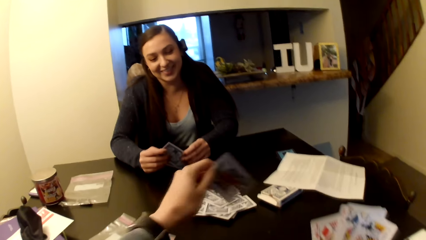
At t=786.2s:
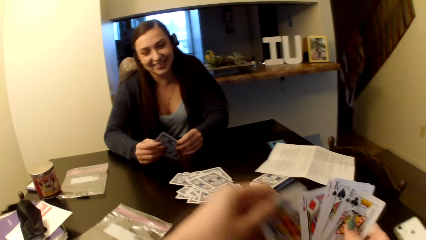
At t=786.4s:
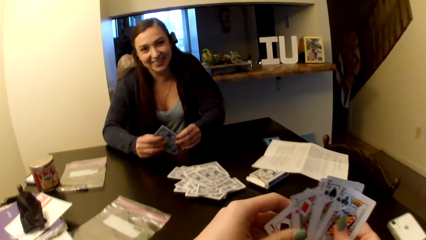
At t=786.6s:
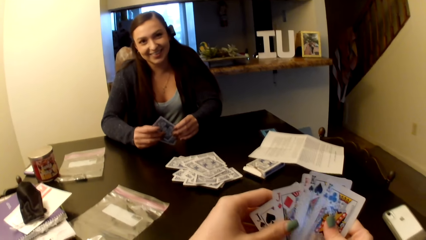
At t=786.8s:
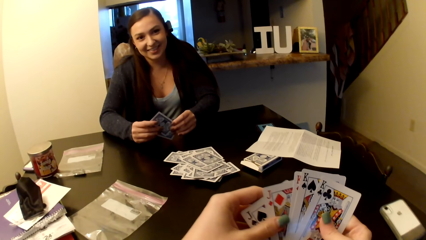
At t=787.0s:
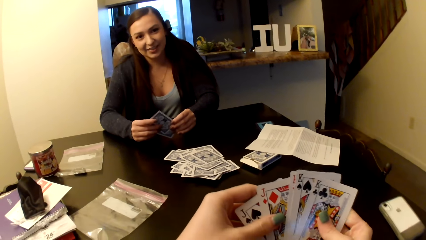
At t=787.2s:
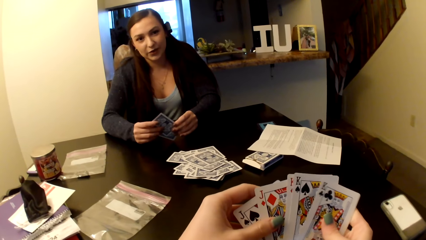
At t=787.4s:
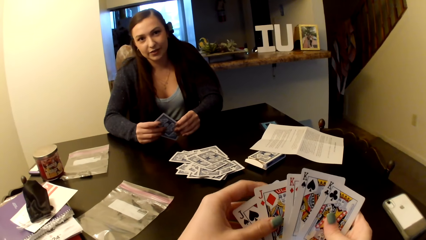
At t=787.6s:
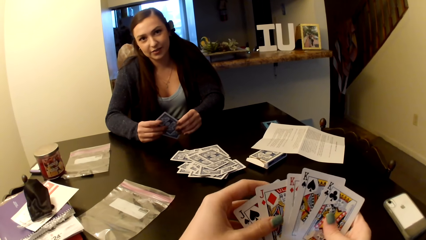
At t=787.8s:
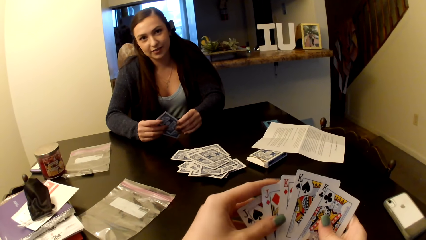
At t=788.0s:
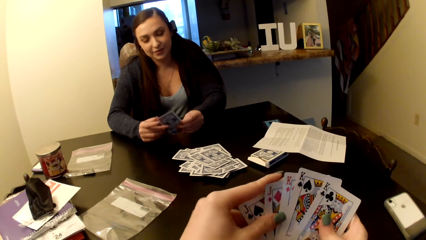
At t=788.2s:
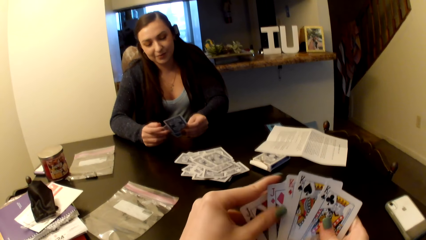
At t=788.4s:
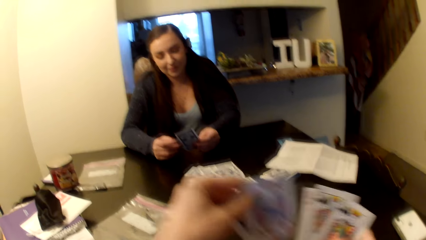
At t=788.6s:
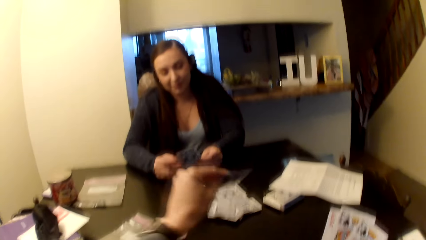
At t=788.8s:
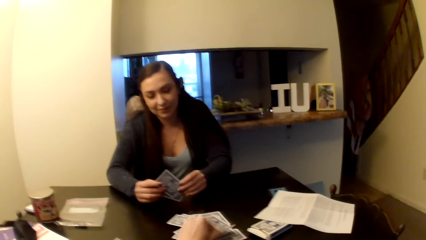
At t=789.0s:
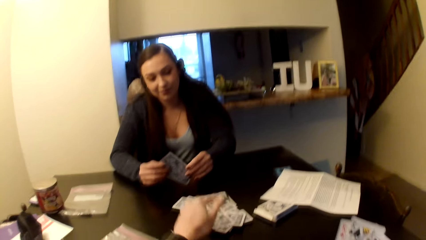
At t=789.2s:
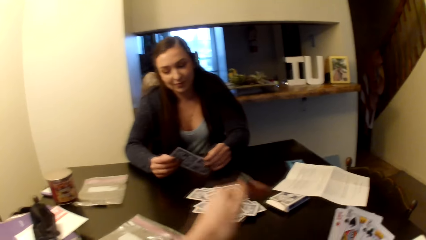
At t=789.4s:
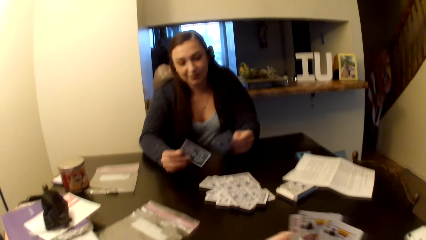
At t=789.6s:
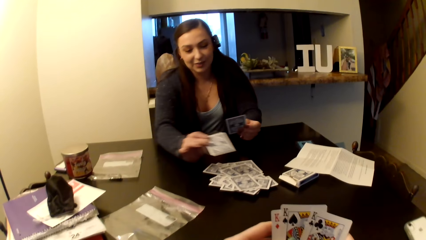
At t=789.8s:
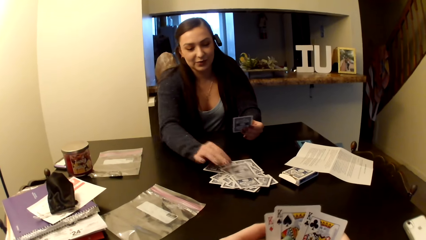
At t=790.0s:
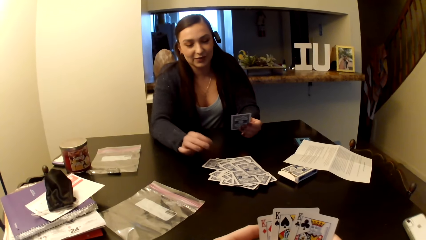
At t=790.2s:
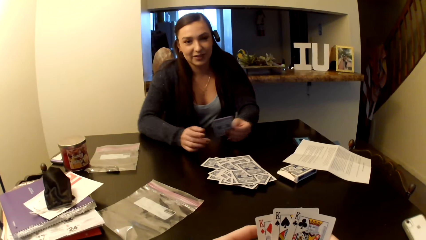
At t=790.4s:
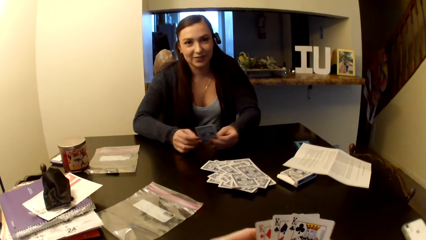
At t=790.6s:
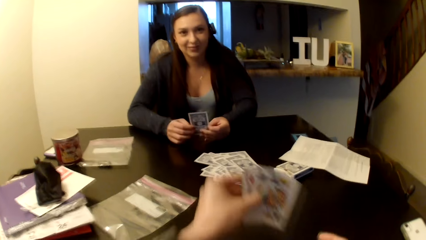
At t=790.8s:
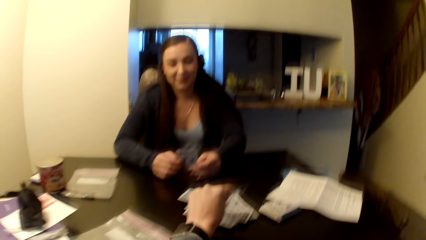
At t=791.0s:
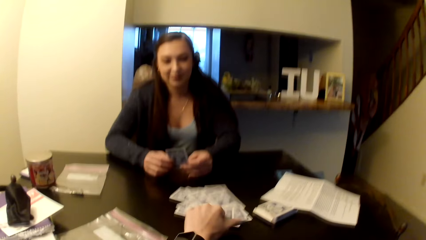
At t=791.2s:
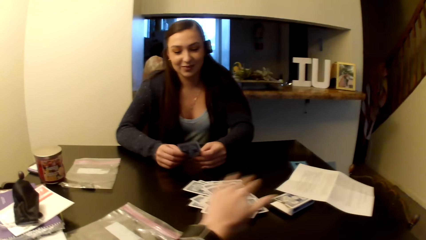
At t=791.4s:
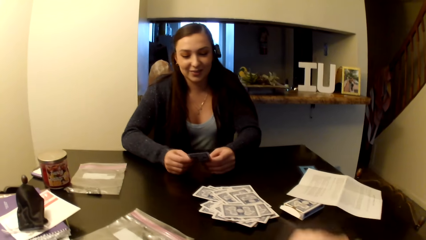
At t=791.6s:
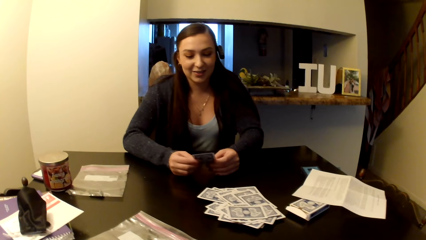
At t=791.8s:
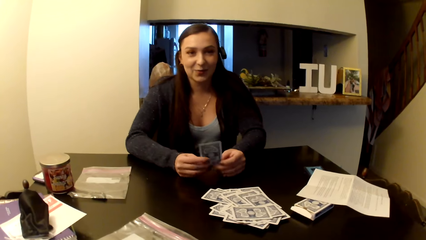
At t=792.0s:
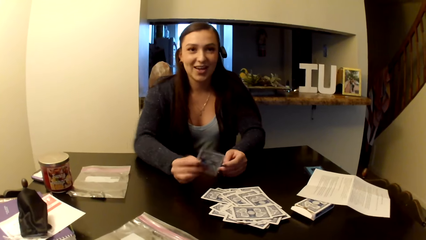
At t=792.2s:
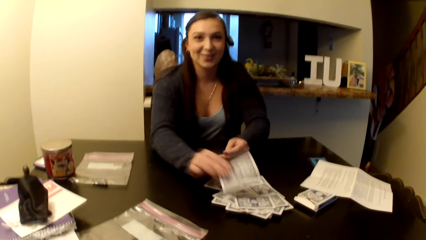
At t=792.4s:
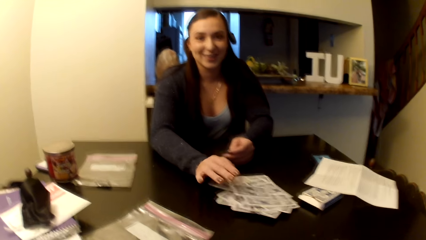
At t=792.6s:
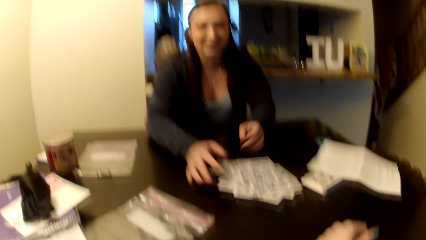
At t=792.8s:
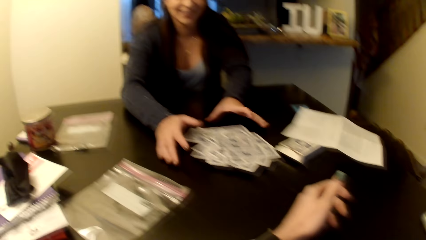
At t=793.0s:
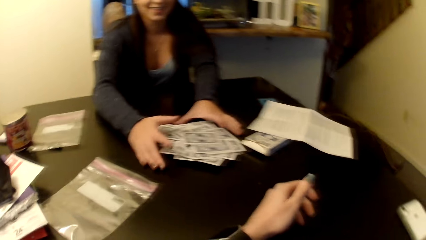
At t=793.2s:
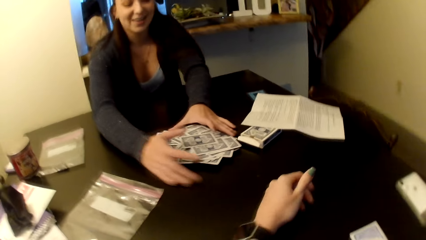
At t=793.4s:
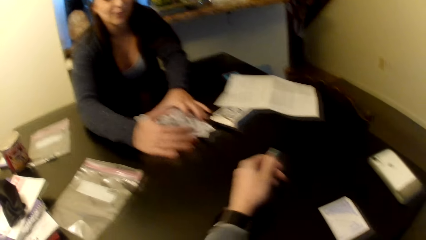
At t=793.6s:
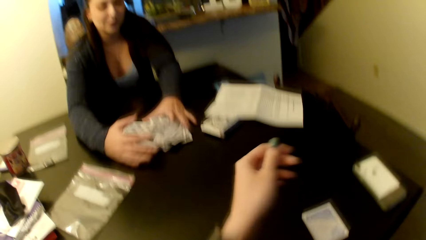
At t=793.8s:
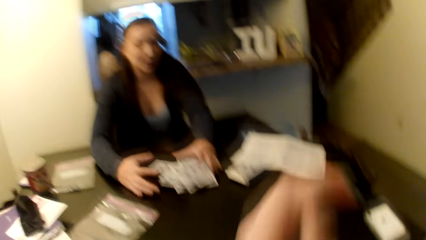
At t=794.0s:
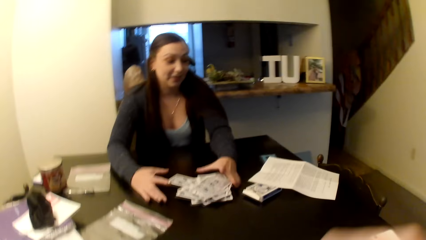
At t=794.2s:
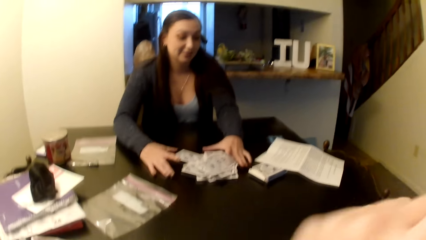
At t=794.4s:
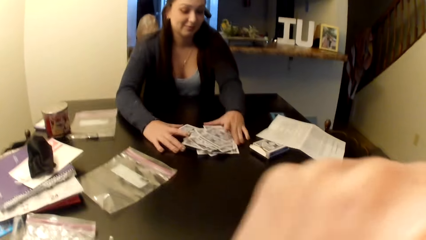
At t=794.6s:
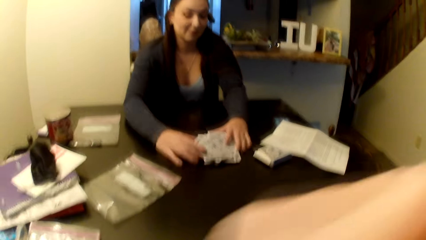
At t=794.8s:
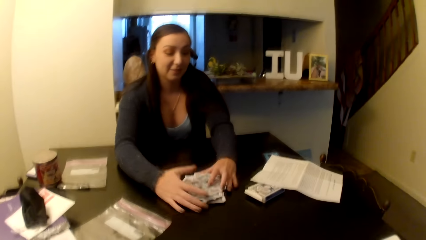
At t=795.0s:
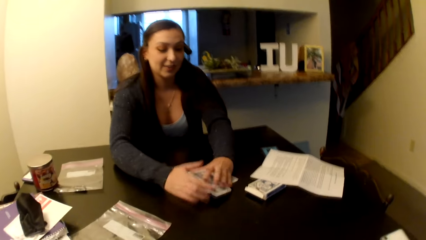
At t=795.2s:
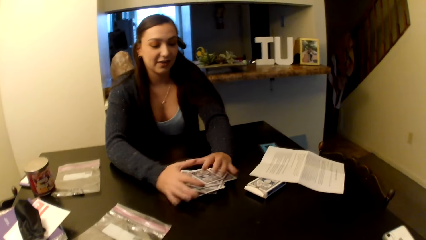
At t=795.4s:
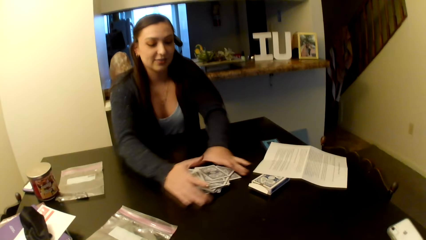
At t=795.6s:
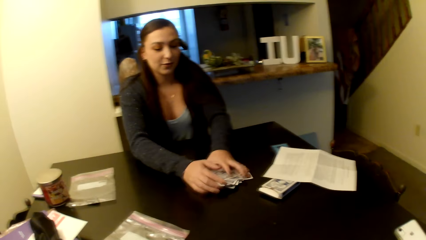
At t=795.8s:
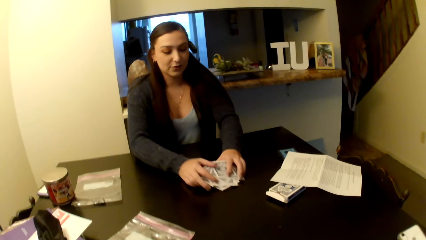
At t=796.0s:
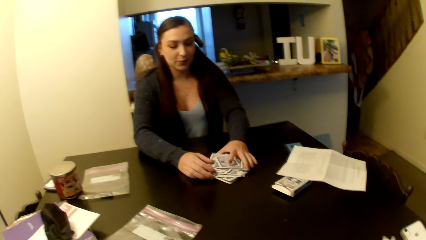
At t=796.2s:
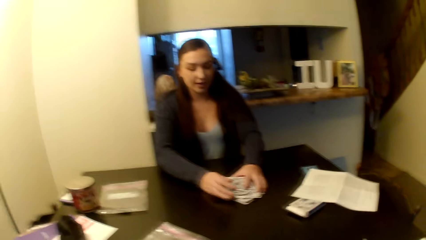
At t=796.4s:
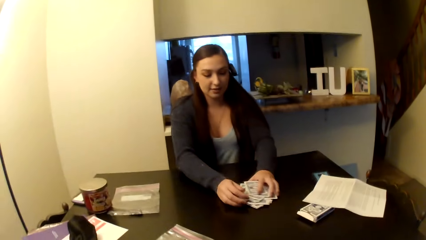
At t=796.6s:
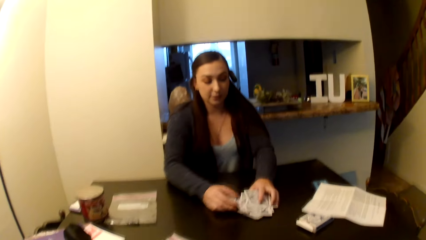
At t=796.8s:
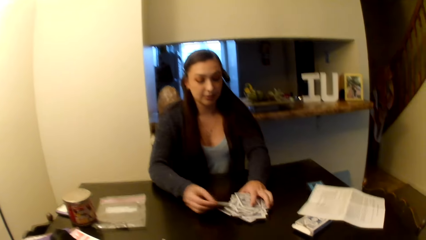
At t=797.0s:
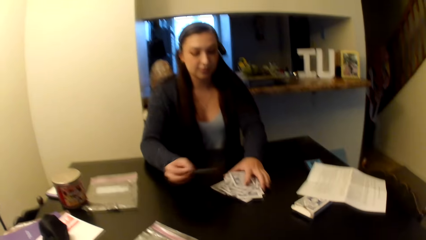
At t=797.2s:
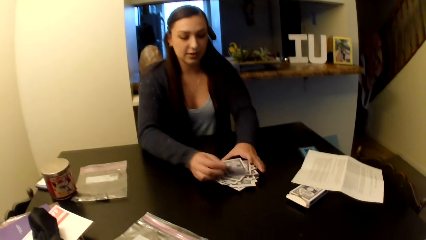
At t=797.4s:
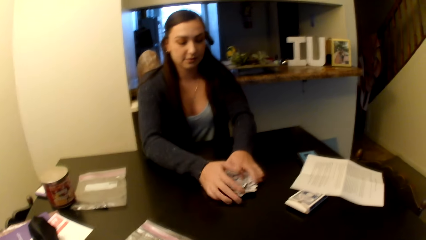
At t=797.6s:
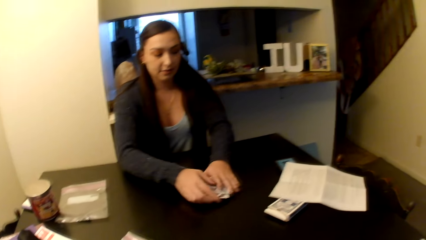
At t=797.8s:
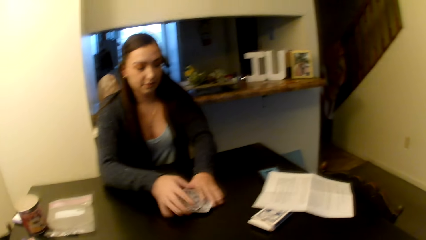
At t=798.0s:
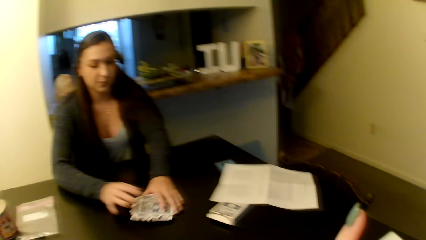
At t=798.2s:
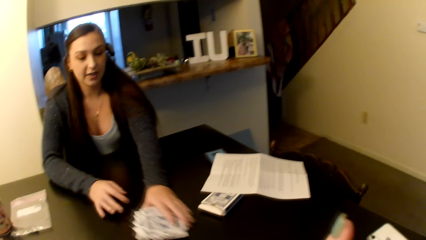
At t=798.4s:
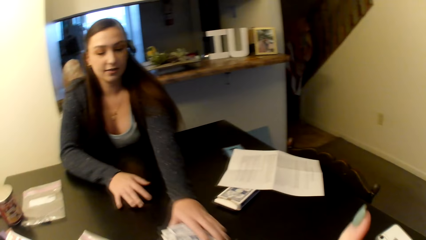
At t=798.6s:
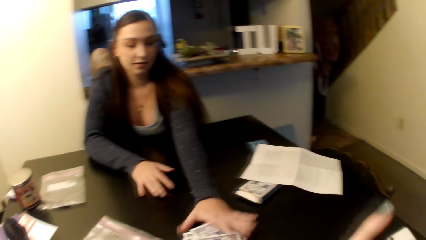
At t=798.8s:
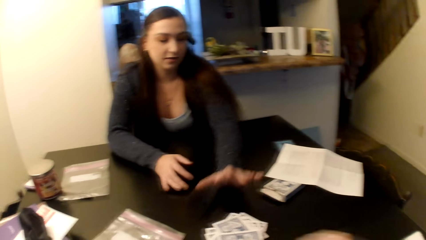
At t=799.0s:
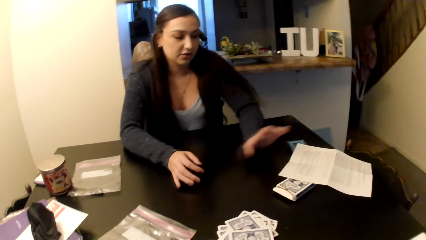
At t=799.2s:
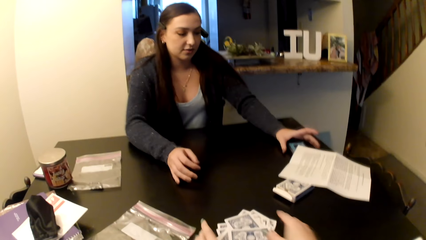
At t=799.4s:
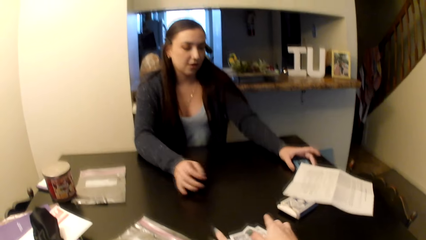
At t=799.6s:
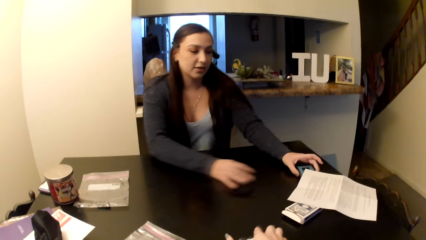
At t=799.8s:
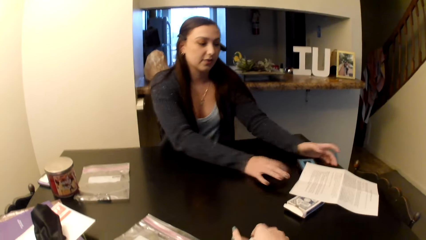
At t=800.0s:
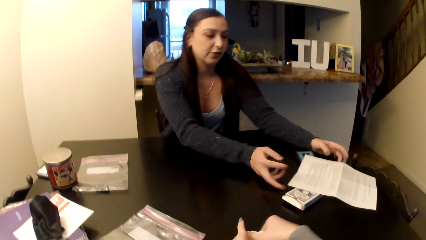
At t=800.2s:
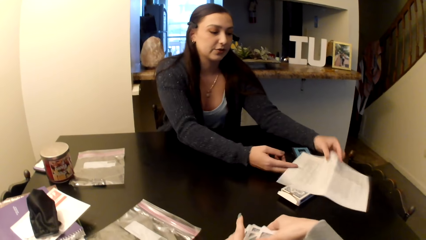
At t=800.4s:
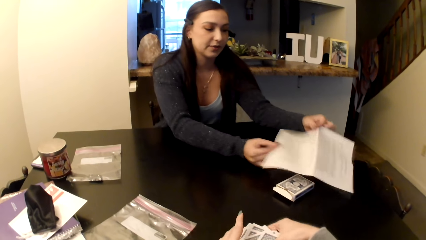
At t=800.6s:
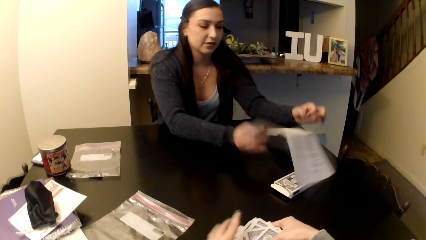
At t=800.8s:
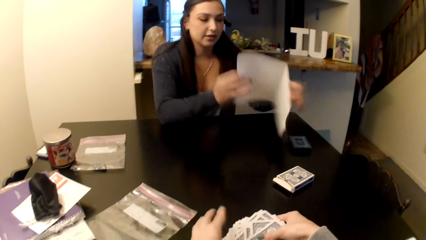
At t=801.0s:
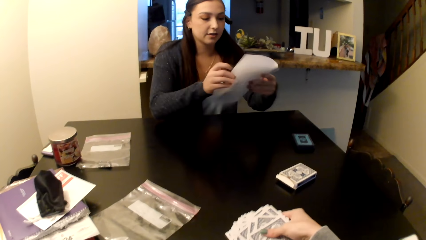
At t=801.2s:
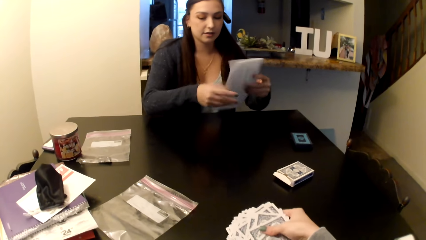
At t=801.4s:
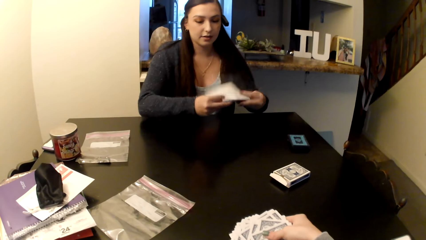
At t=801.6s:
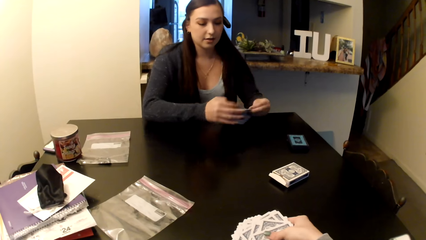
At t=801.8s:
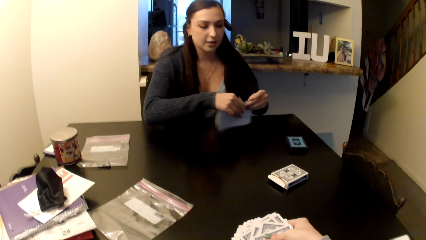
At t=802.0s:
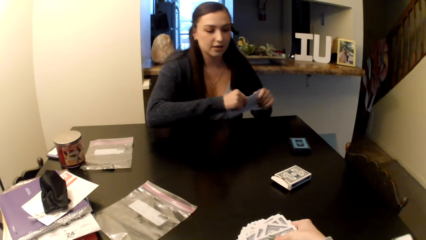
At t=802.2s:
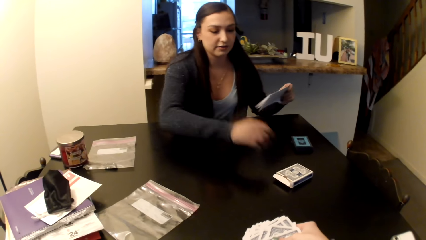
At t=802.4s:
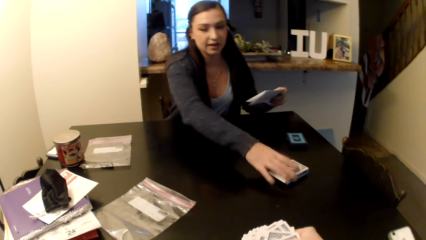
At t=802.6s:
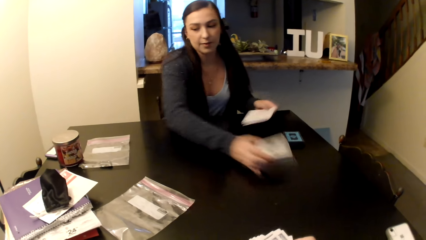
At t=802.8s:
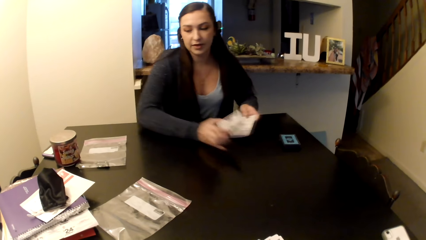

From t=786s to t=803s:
The camera wearer takes cards from the table. They place the cards on the table. A woman puts a card on the middle of the table. The camera wearer puts the cards on the middle of the table. The woman puts a card on the middle of the table. The woman puts the cards together. The woman pushes the cards to the camera wearer. The camera wearer collects the cards. They take paper from the table. The woman folds the paper.
